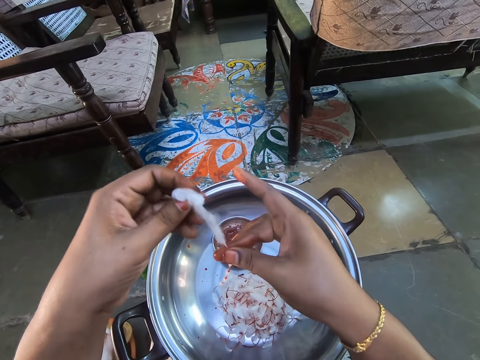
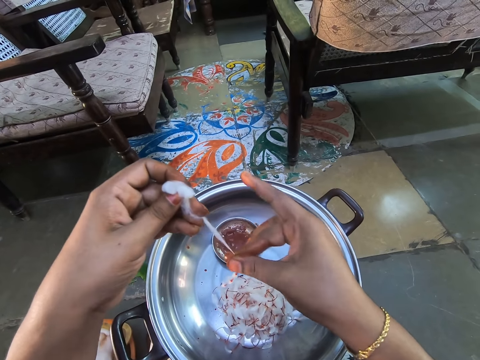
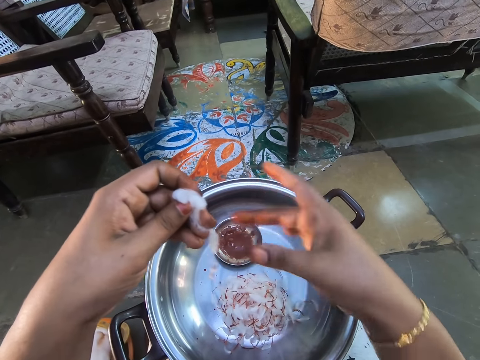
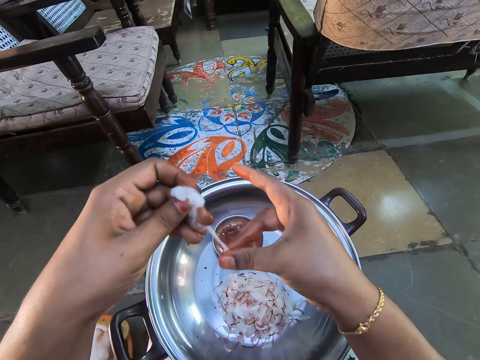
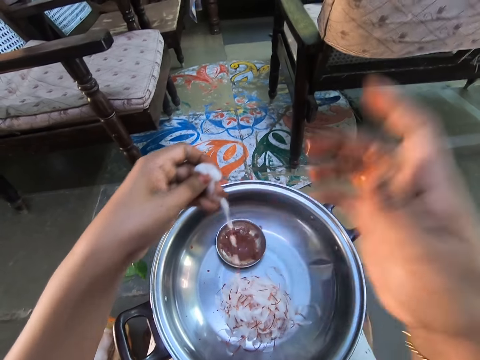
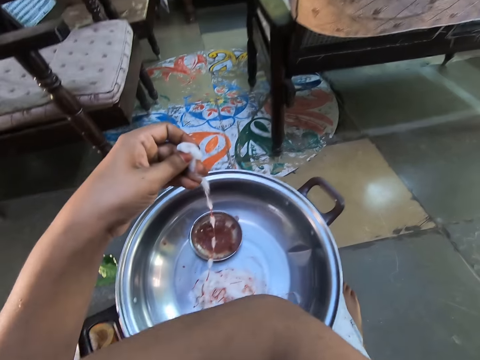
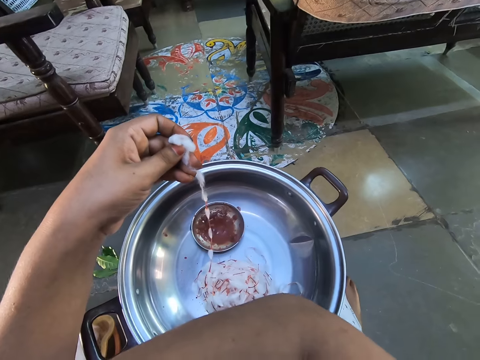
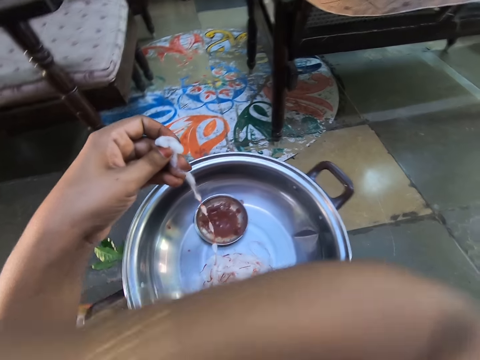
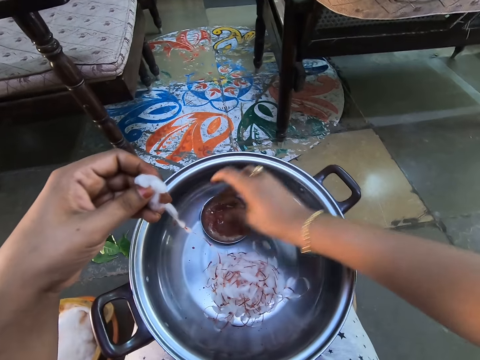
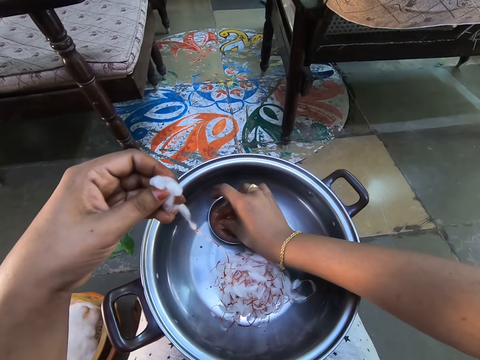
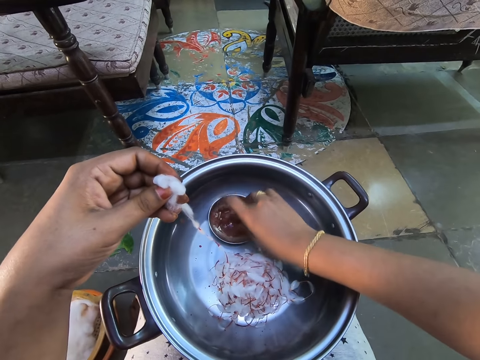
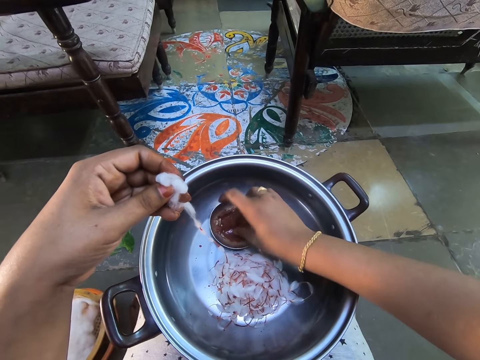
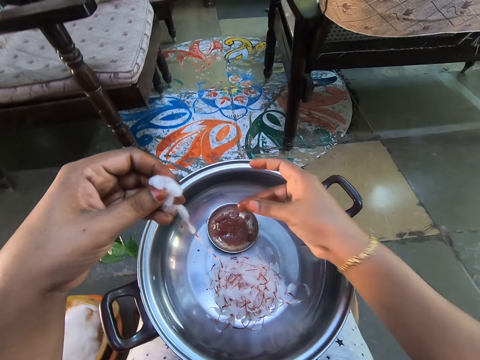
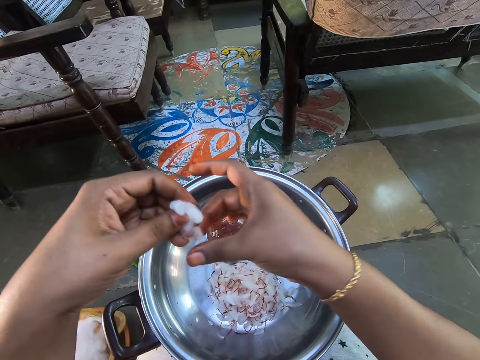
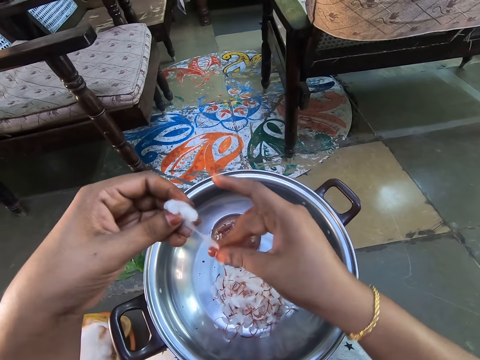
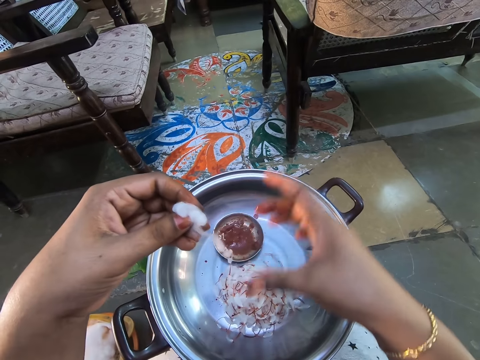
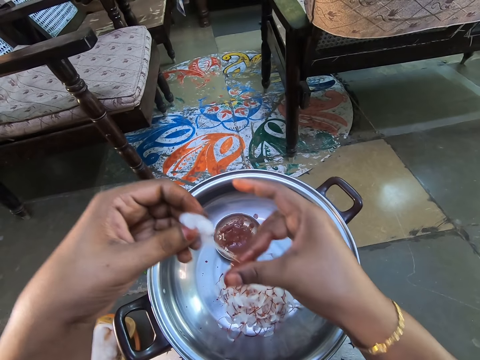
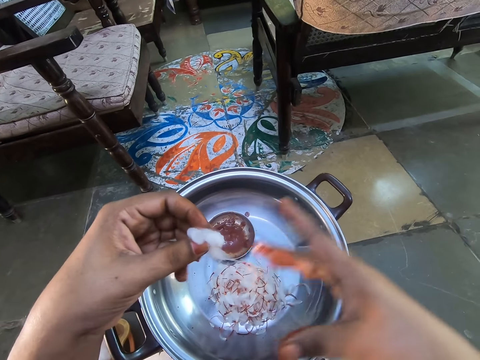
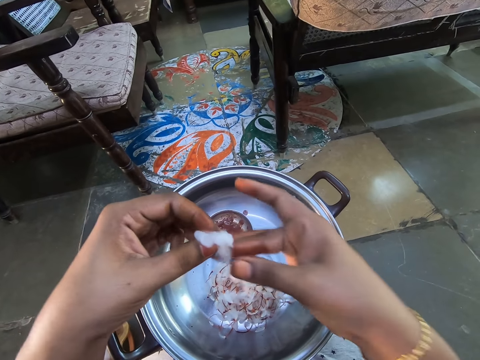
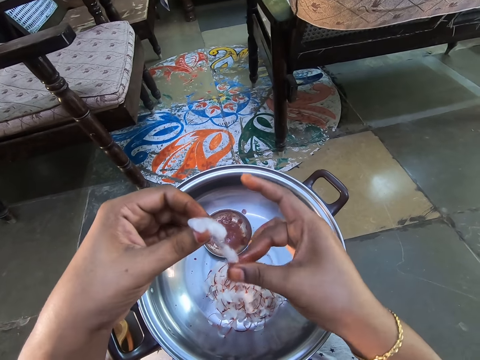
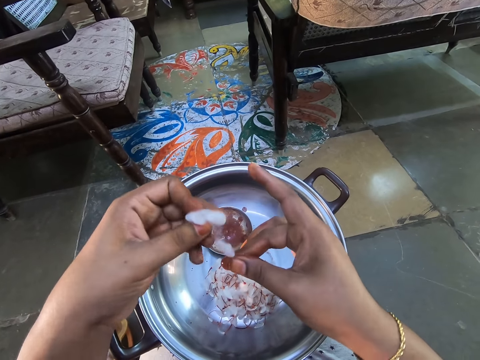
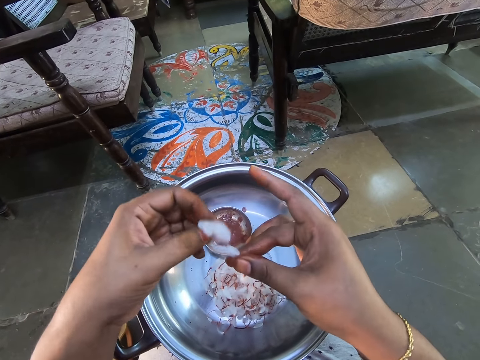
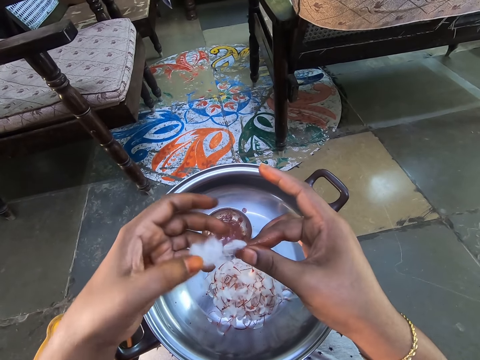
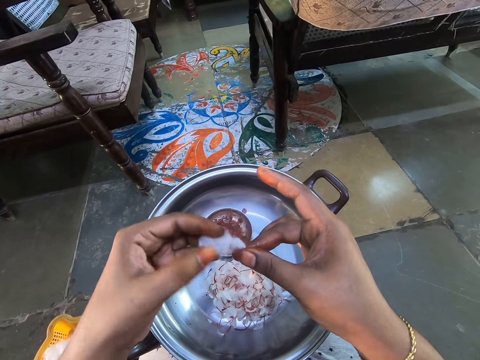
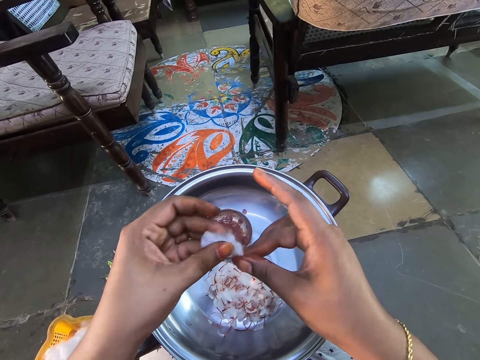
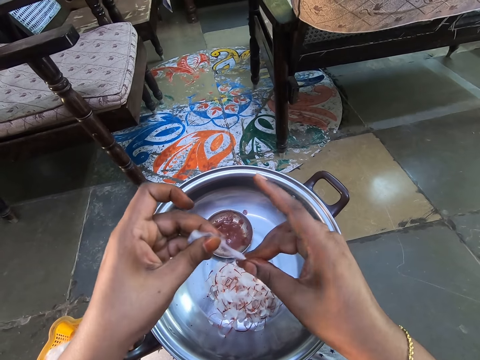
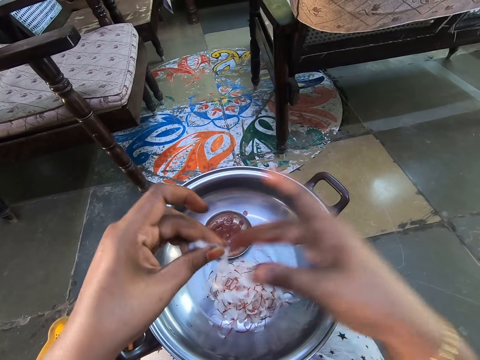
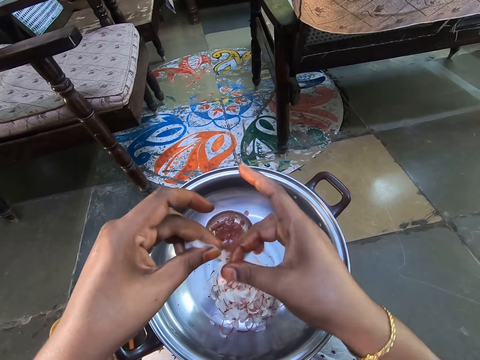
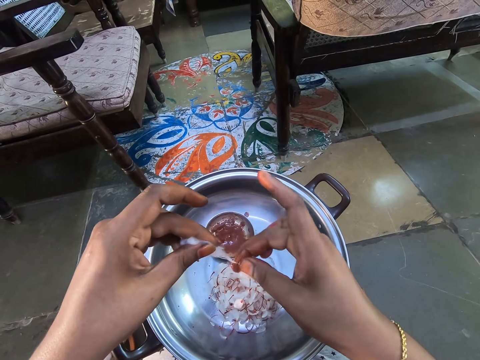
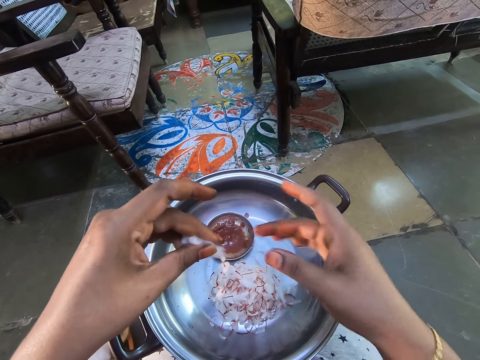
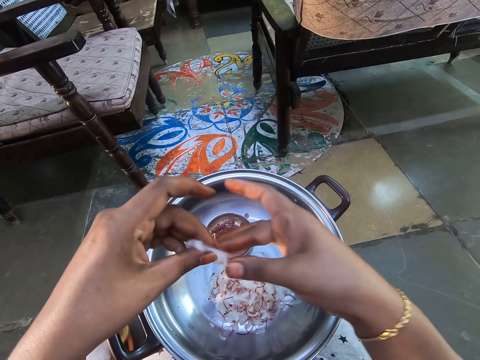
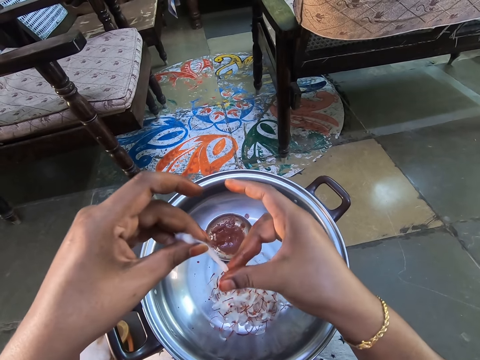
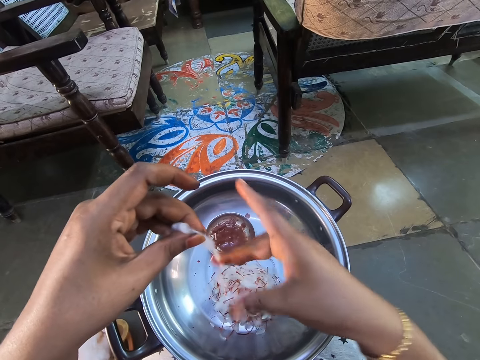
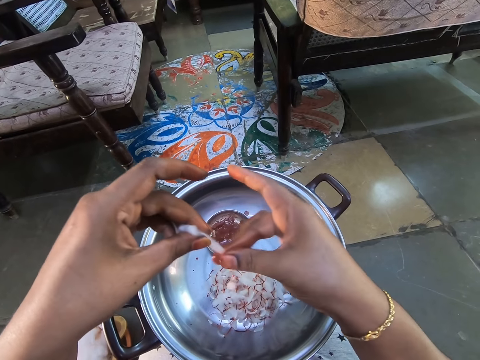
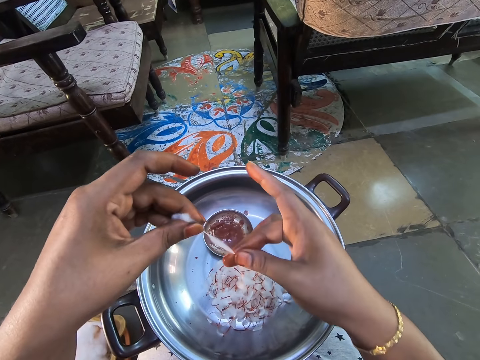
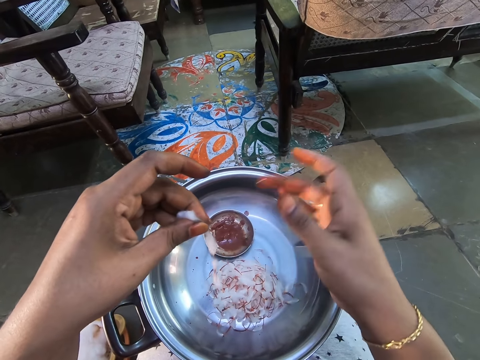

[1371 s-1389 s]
The camera wearer touches herself with the right hand. She picks up paint from a bowl with the right hand. She dips her fingers in something. She applies the paint on the wool with the right hand. She twists the cotton. She stretches the wool. She applies the paint on the wool with the right hand.

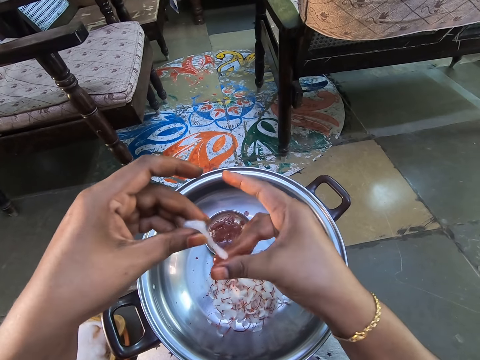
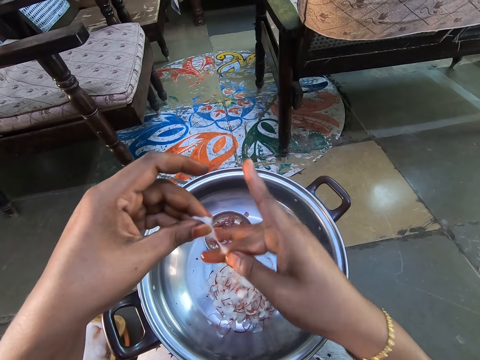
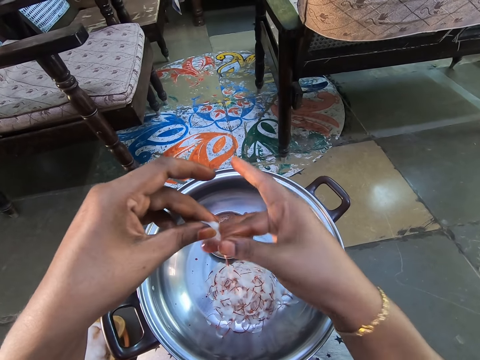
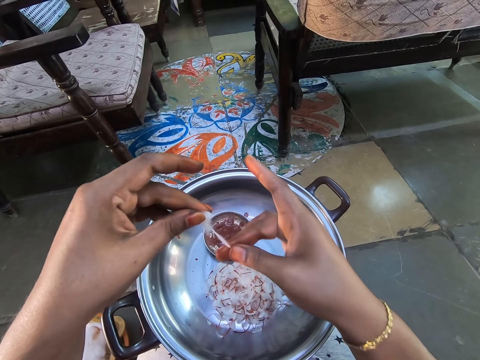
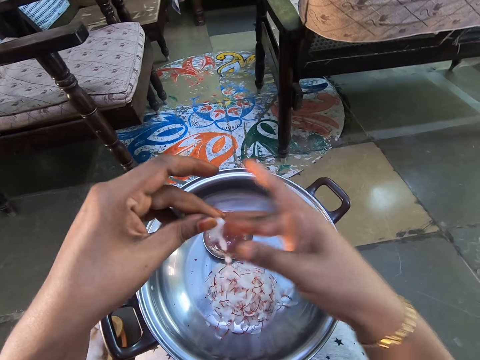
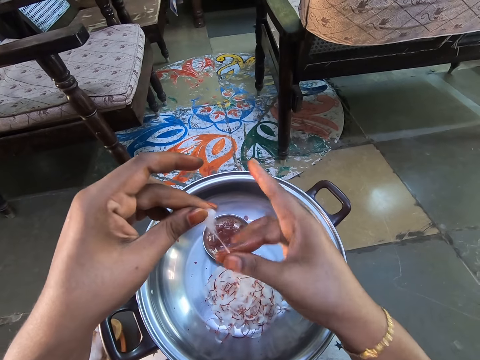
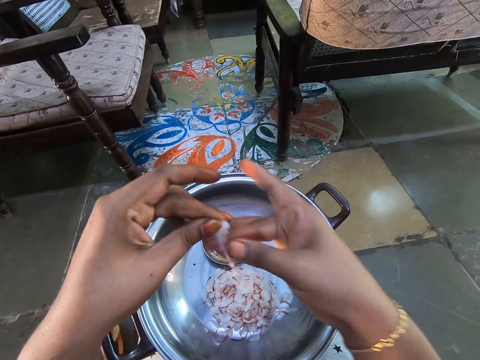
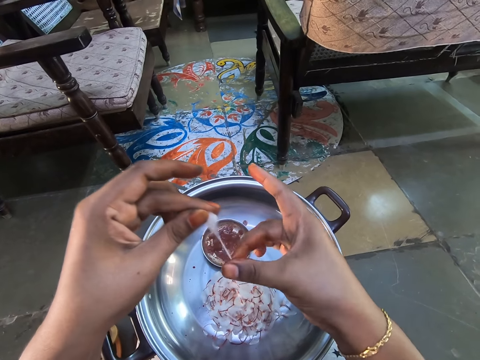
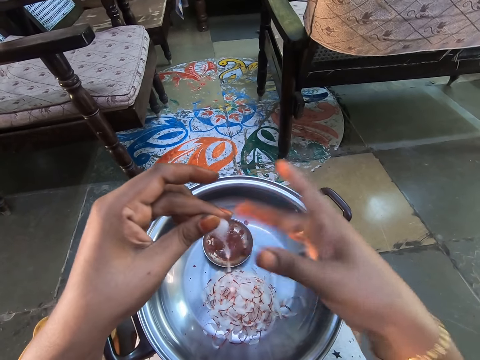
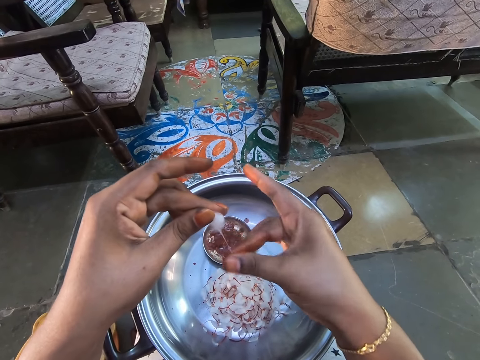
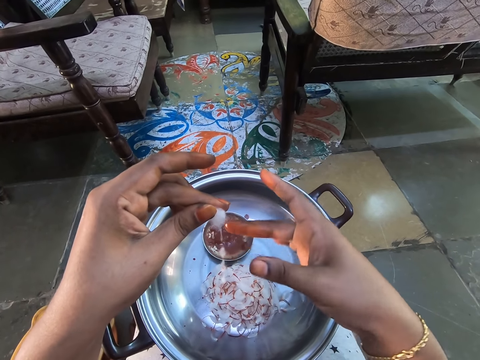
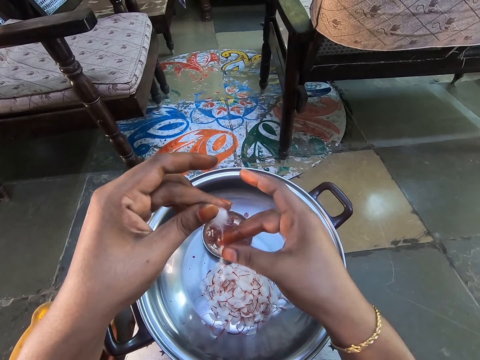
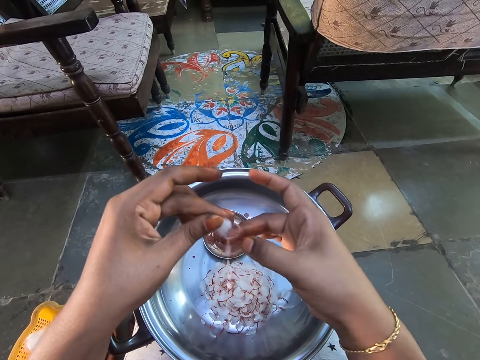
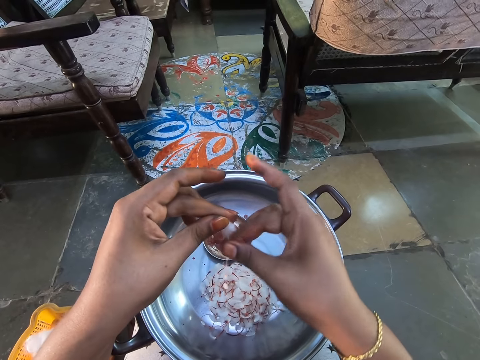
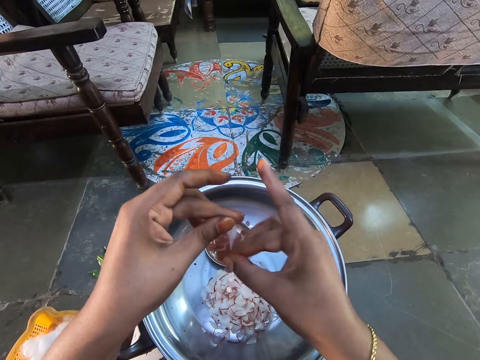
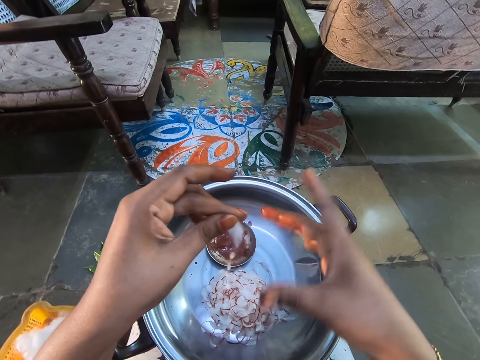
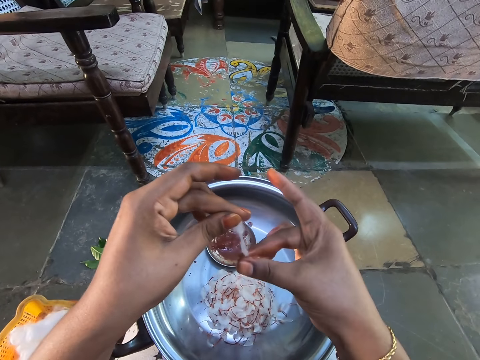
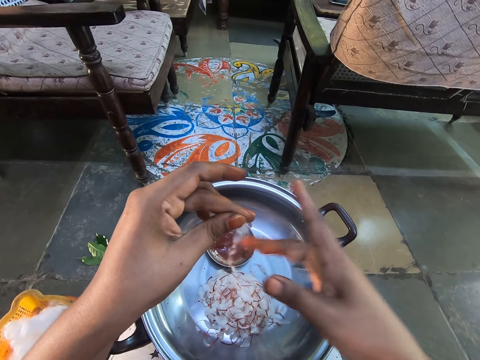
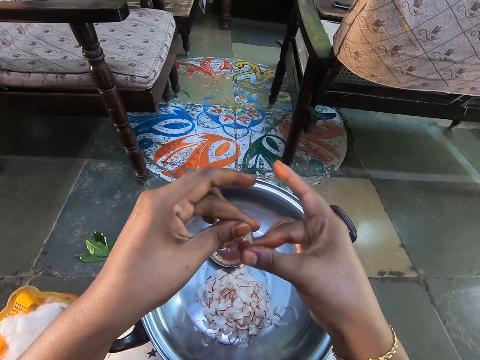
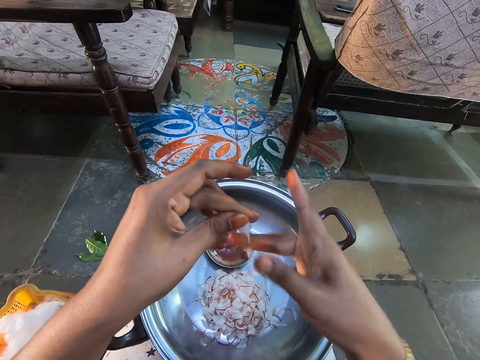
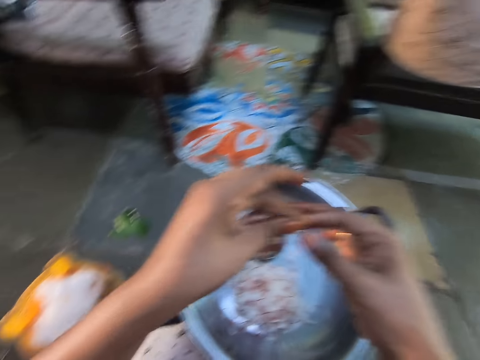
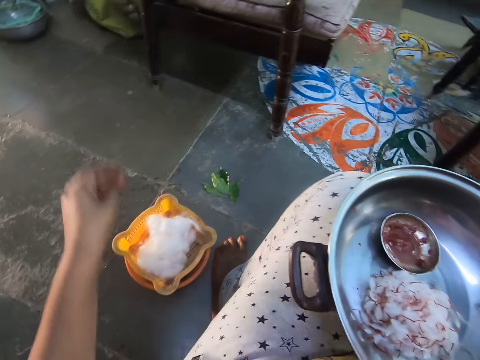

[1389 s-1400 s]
The camera wearer picks cotton from the container.
